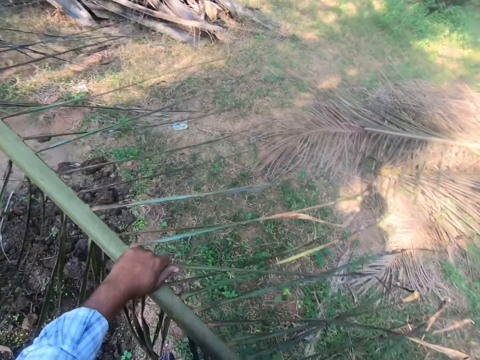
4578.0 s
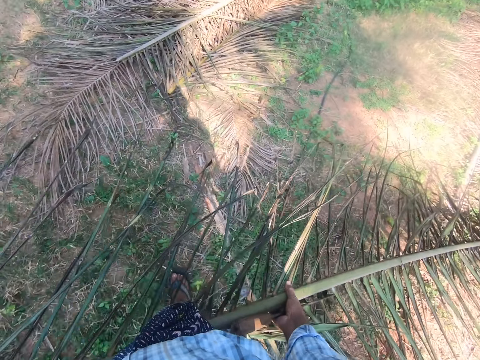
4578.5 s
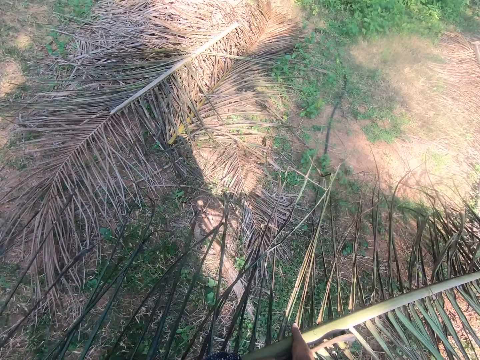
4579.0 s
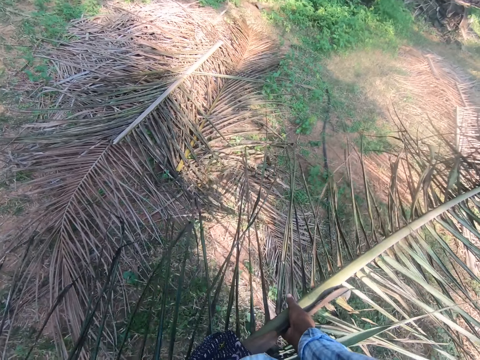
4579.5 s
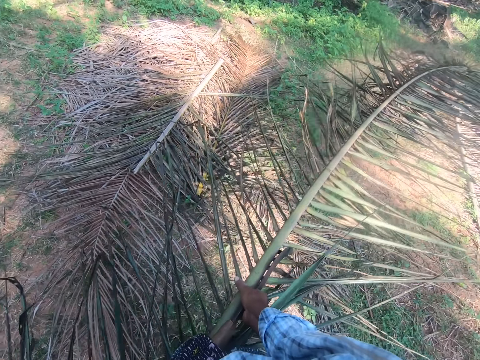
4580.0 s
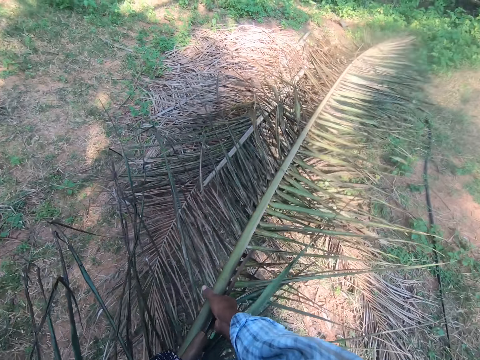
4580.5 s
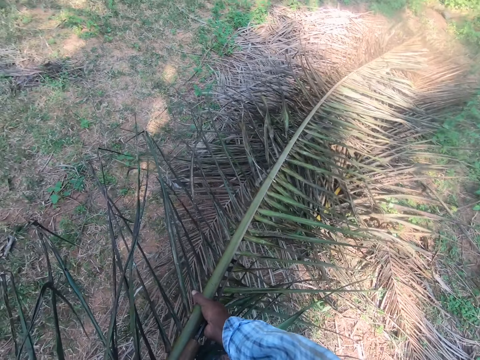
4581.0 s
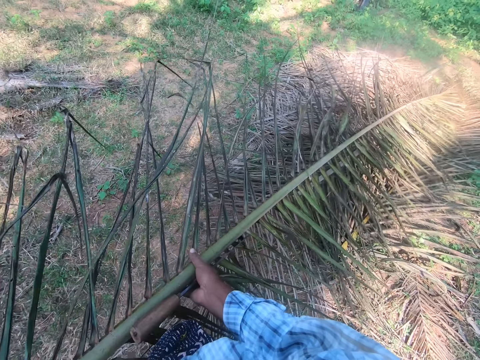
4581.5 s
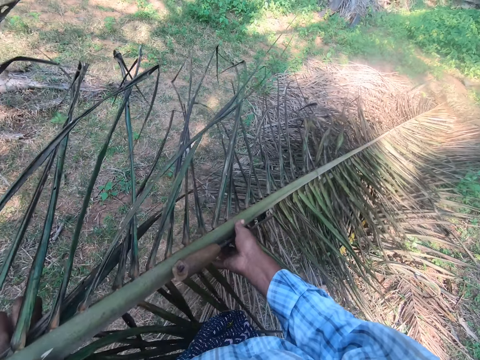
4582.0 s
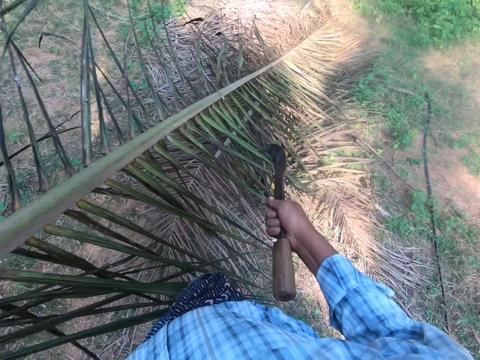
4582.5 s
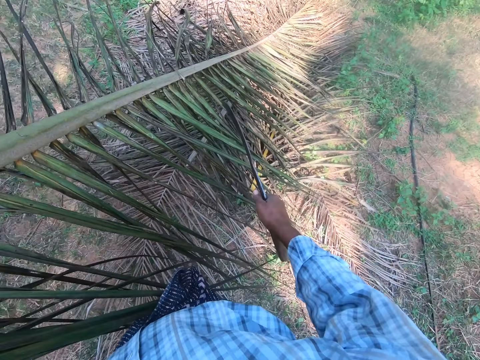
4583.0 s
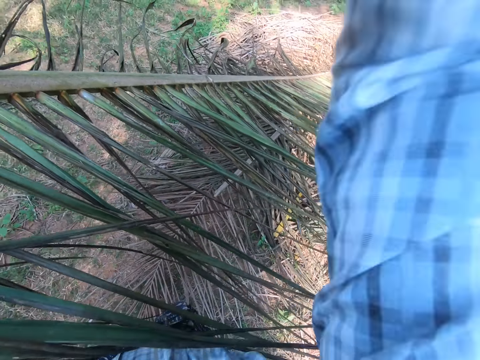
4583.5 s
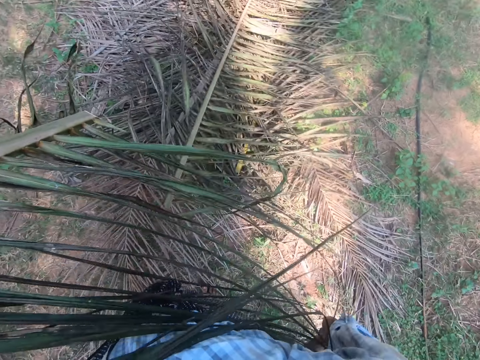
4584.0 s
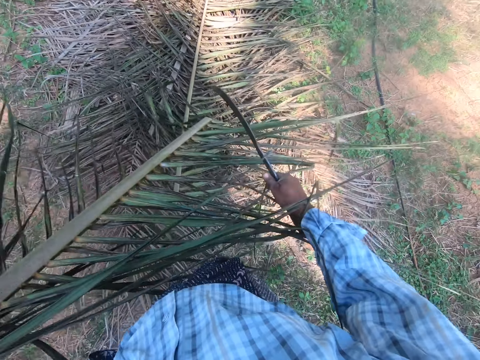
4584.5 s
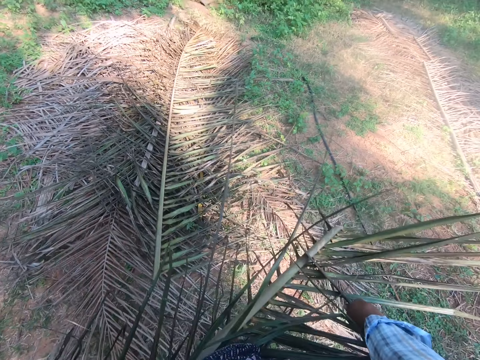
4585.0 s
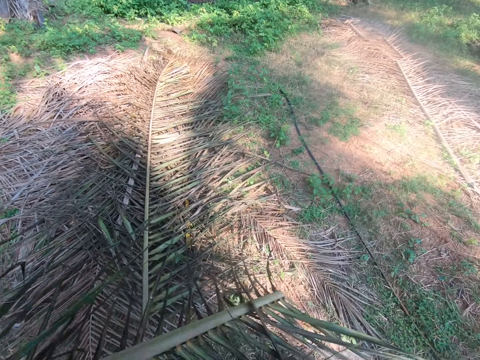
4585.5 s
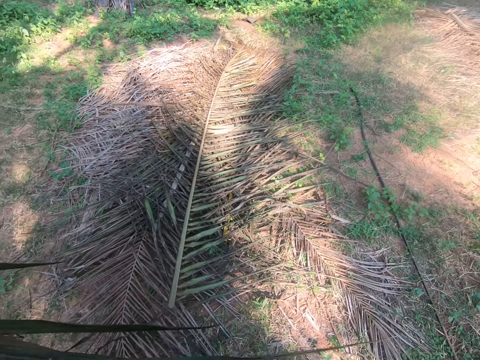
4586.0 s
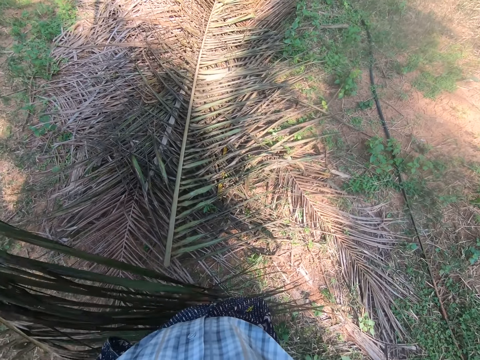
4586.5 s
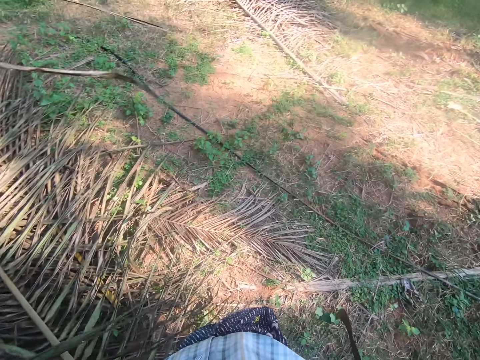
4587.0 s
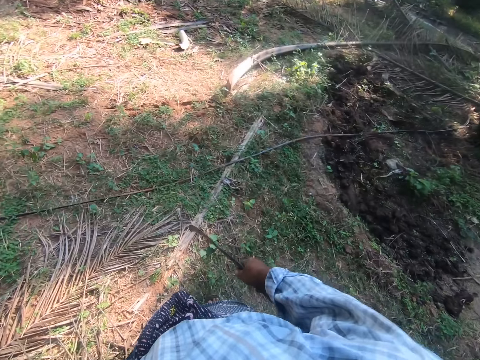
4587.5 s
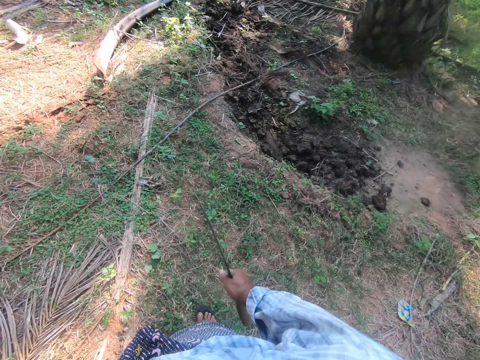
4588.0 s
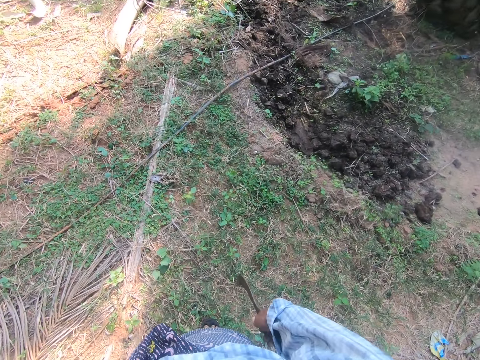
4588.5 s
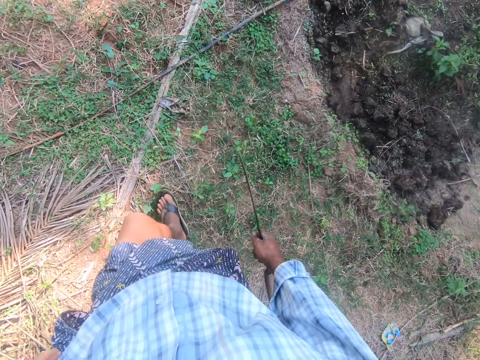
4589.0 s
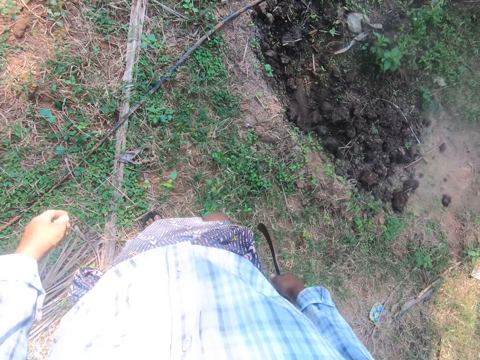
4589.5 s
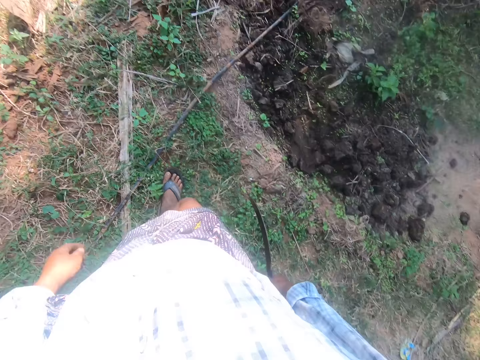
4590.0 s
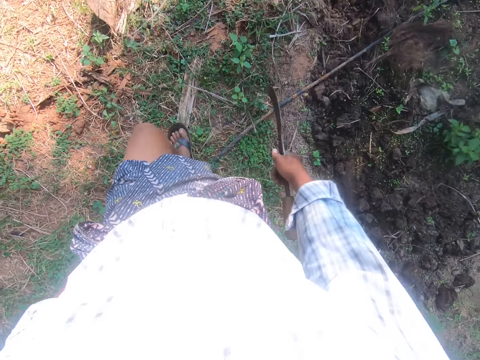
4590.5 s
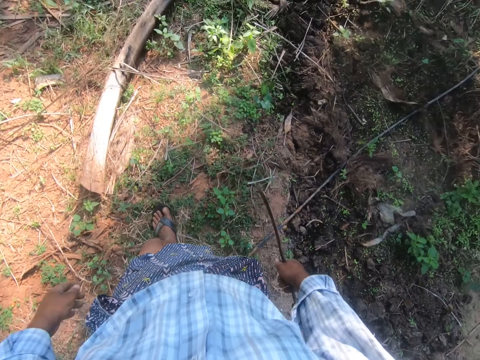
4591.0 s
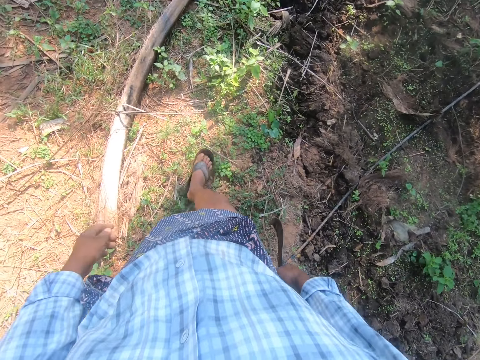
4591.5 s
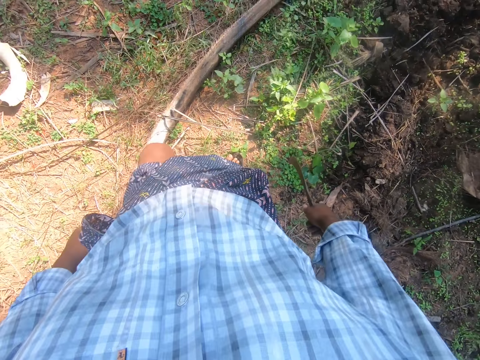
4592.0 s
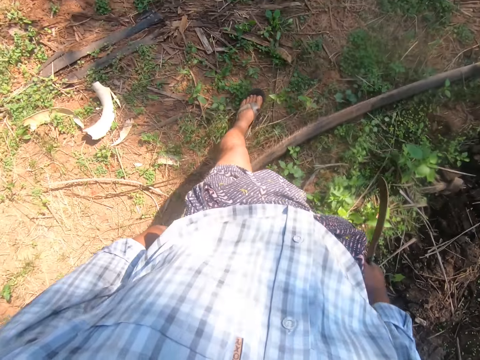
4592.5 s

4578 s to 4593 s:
The camera wearer drops the bottom of the palm frond on the ground. He cuts the palm frond with the sickle in his right hand. He moves the hand. He throws the palm branch on the ground. He walks around.

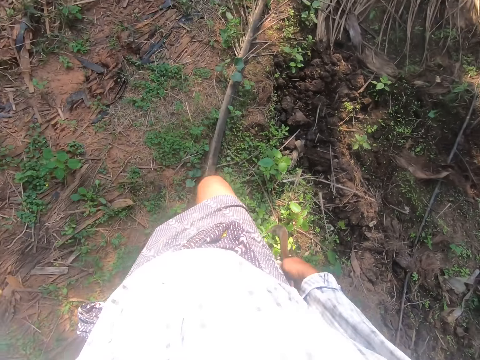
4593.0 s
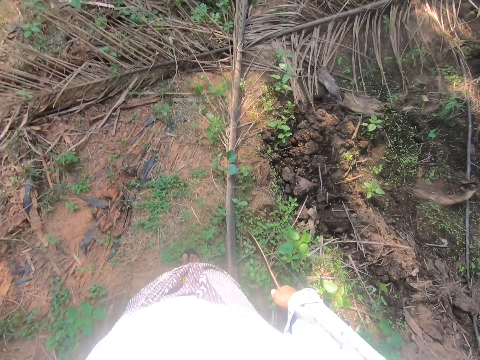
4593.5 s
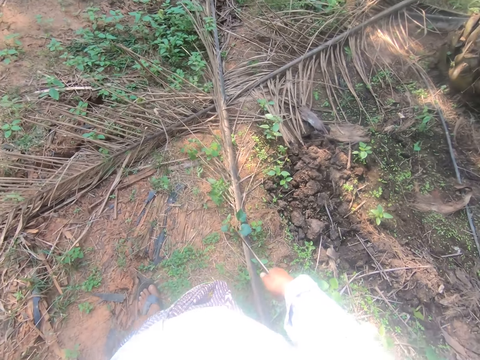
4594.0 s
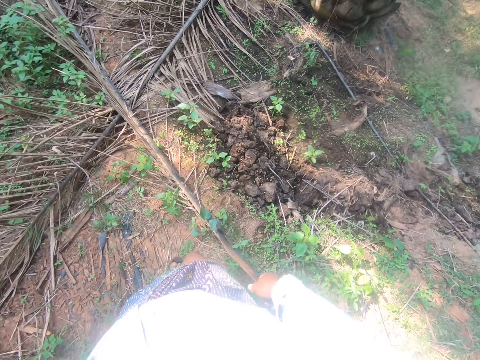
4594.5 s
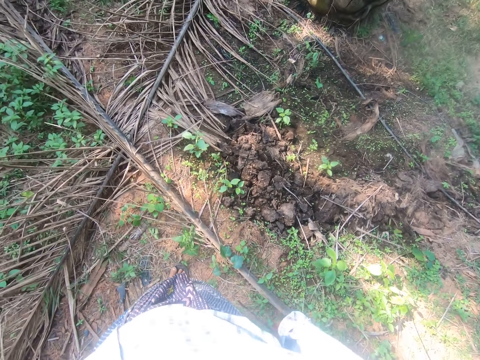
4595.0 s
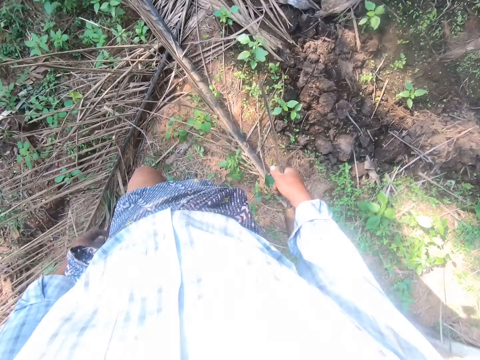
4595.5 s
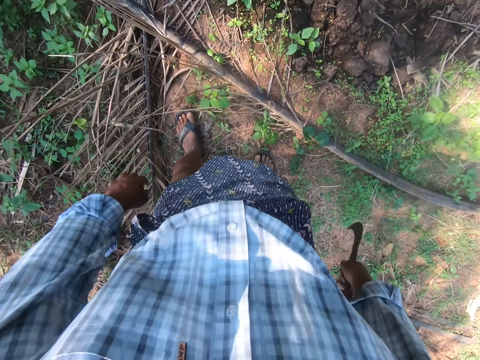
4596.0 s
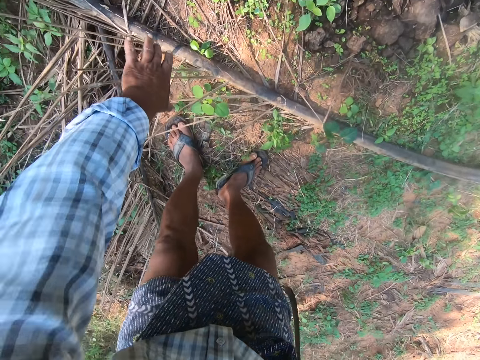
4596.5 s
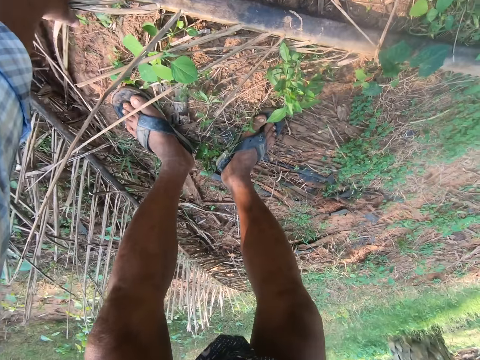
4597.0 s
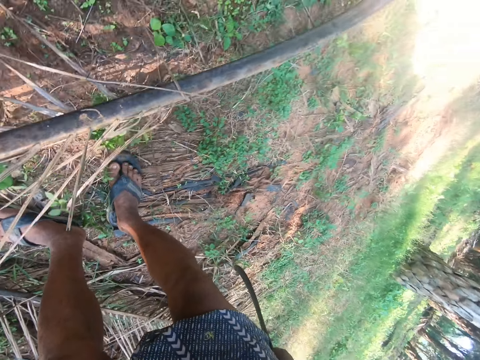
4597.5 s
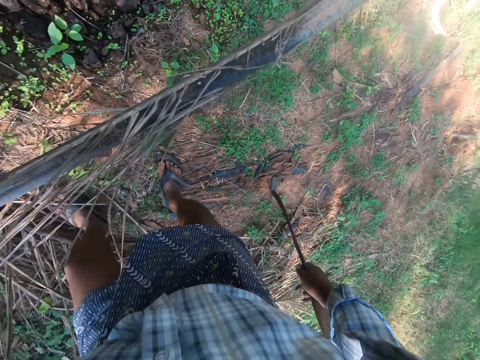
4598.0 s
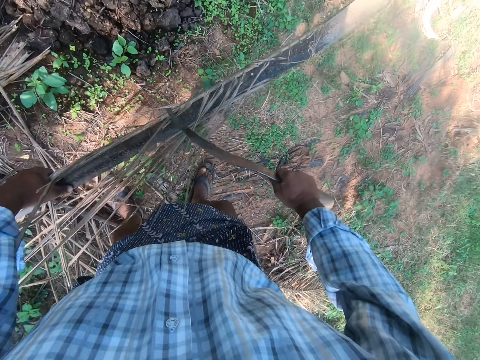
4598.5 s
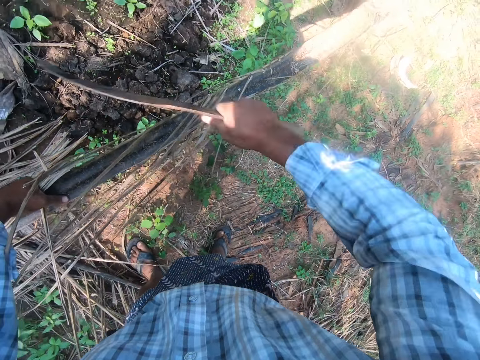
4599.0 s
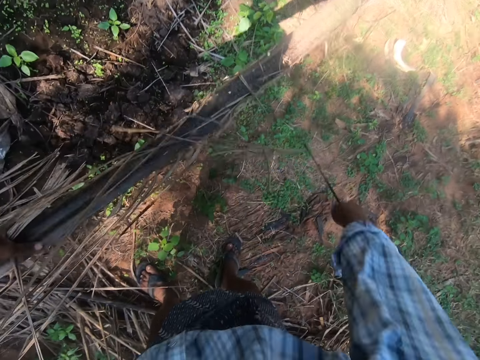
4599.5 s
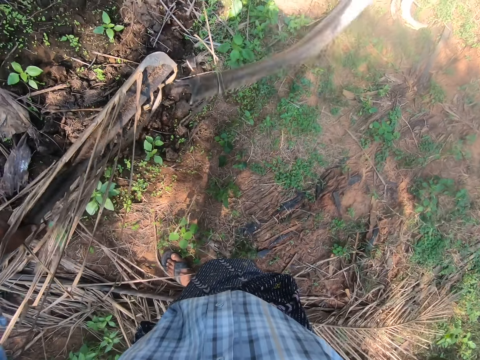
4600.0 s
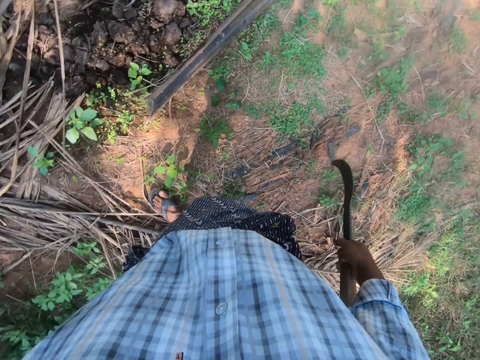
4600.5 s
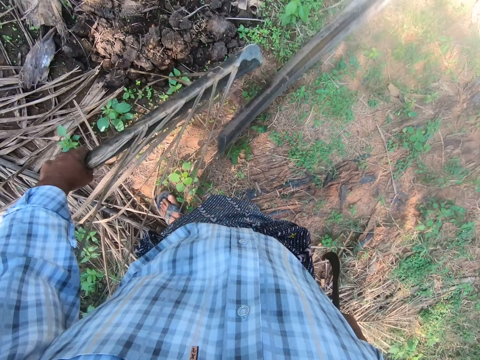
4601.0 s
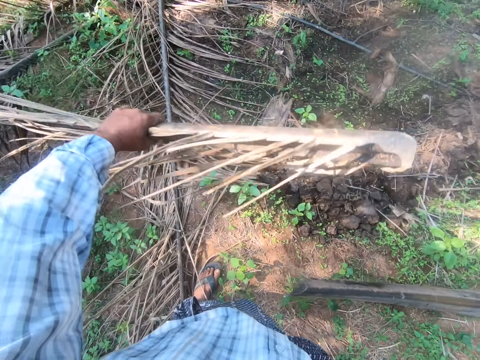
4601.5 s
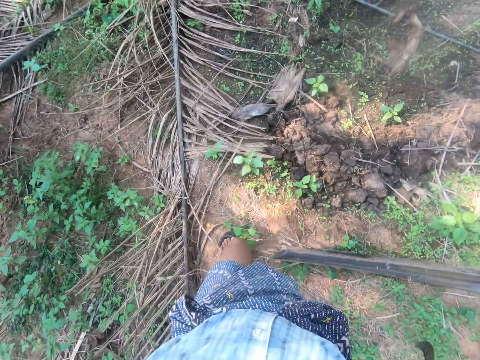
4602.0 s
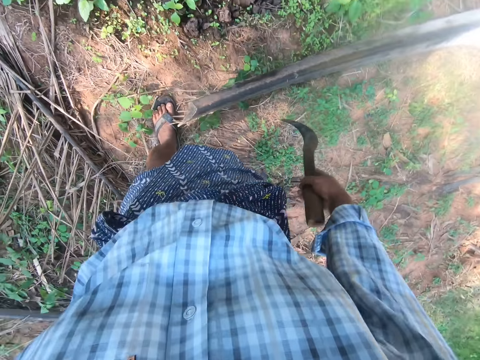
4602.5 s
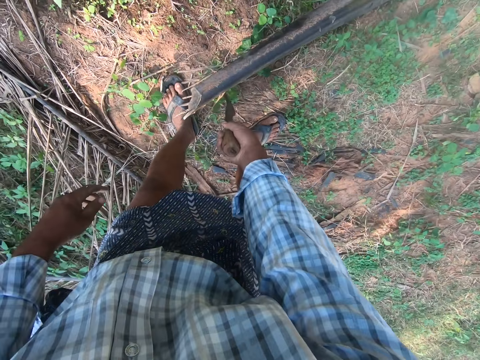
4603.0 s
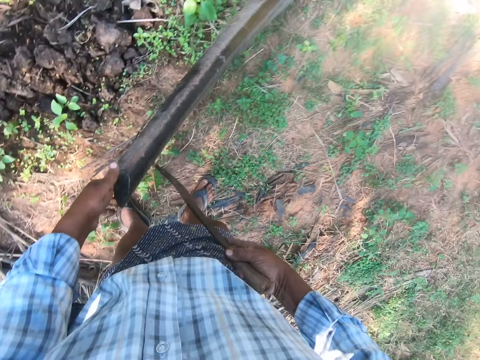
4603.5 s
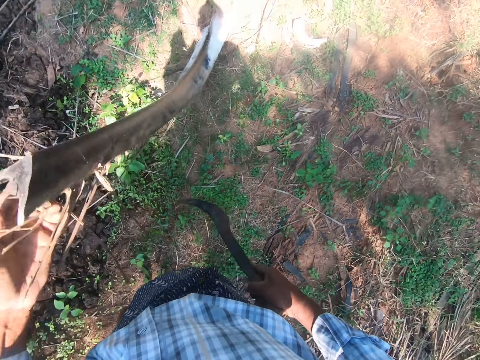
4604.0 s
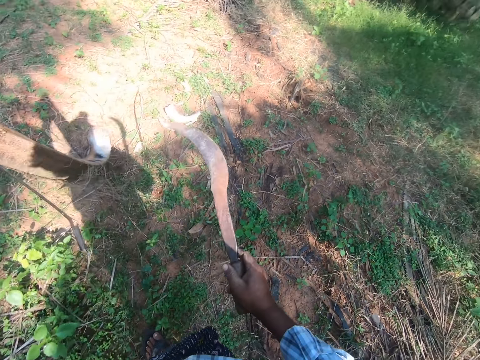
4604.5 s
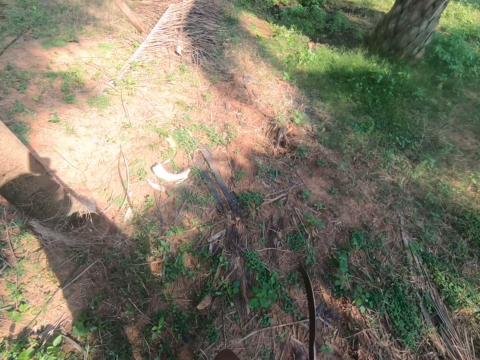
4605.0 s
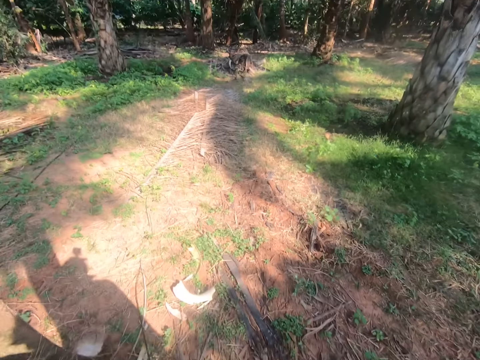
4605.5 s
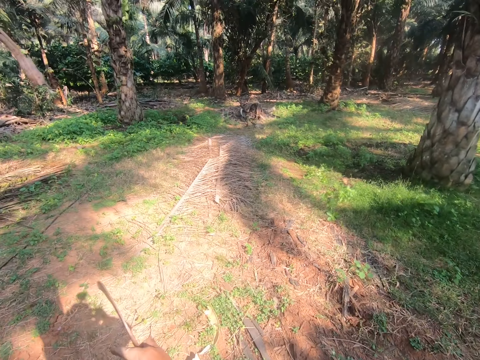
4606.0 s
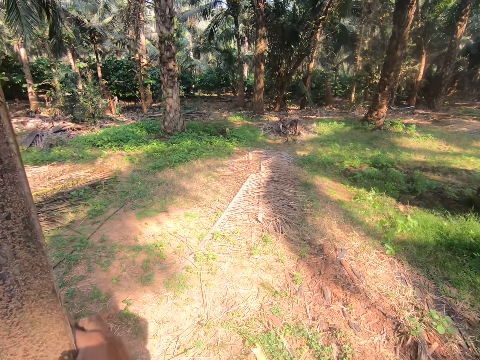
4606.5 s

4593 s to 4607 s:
The camera wearer lifts another palm frond from the ground with his left hand. He hits the panga on the palm branch. He cuts the palm frond with the sickle in his right hand. He throws the palm branch. He drops the palm frond in his left hand on the ground. He picks up the palm frond with the sickle in his right hand. He lifts up the palm frond with his left hand. He steps forward. He lifts the palm stalk.
